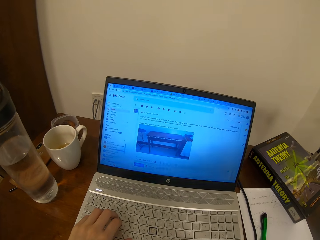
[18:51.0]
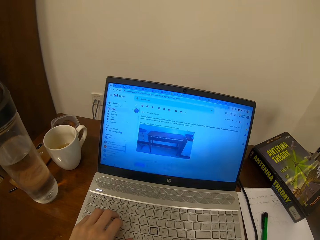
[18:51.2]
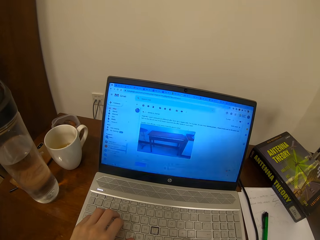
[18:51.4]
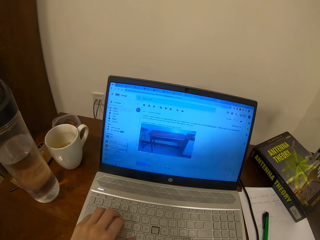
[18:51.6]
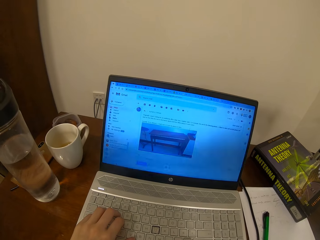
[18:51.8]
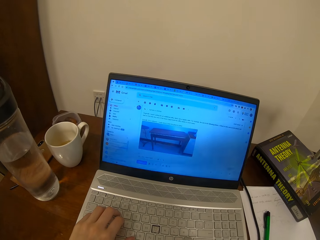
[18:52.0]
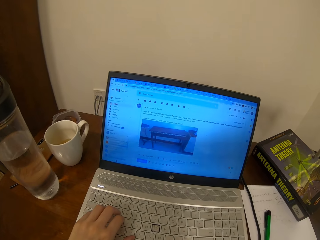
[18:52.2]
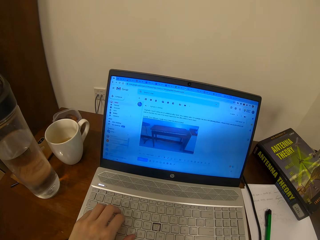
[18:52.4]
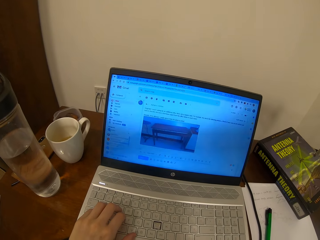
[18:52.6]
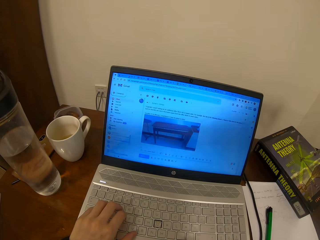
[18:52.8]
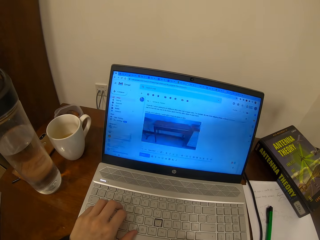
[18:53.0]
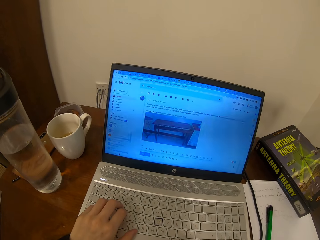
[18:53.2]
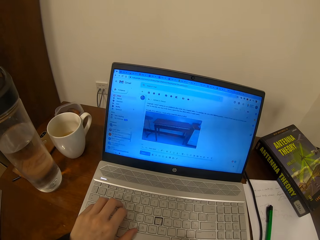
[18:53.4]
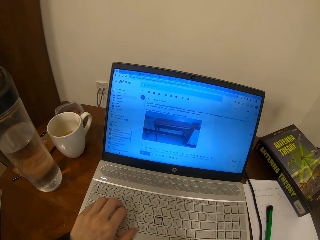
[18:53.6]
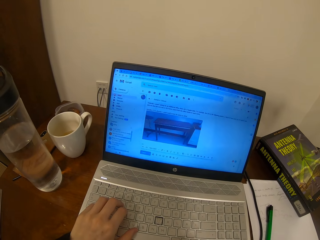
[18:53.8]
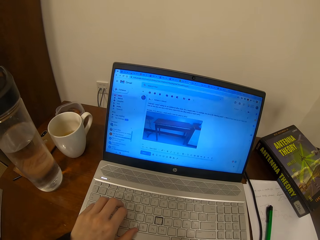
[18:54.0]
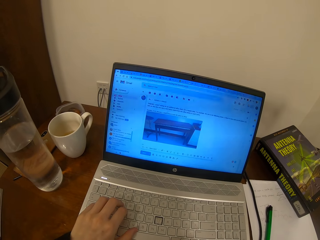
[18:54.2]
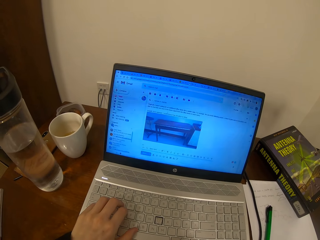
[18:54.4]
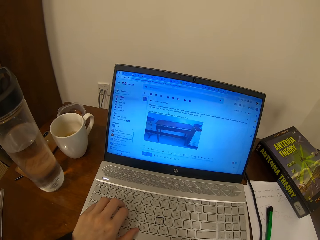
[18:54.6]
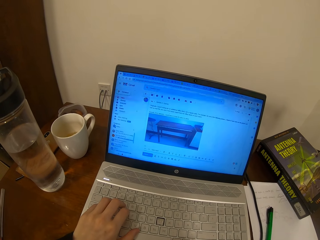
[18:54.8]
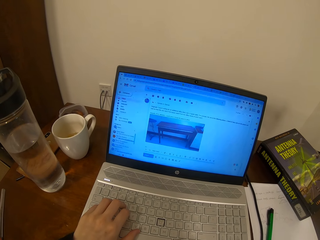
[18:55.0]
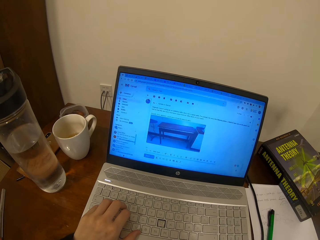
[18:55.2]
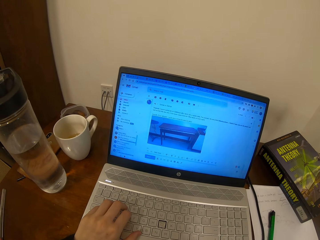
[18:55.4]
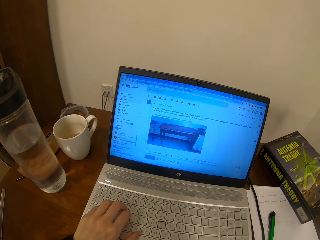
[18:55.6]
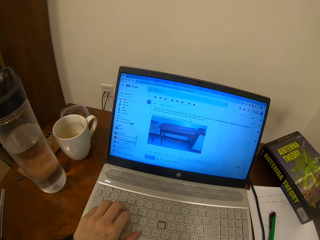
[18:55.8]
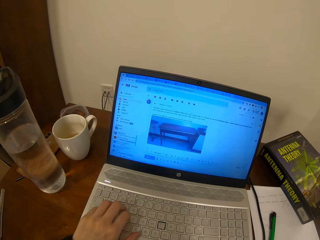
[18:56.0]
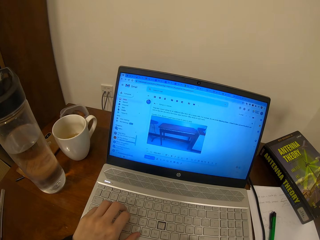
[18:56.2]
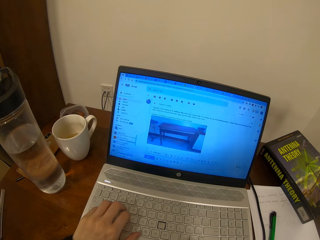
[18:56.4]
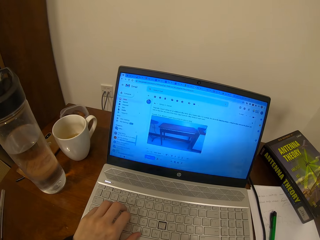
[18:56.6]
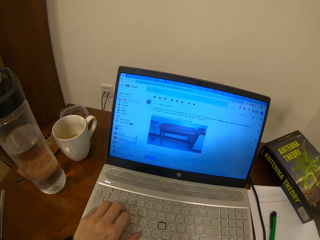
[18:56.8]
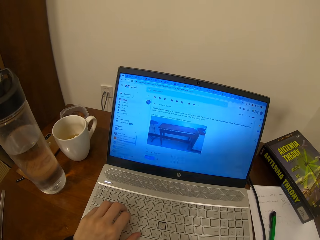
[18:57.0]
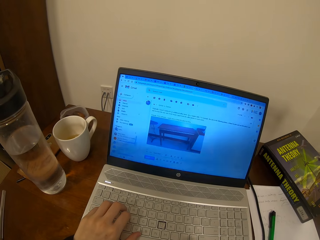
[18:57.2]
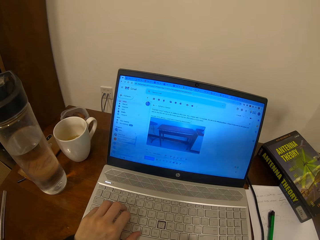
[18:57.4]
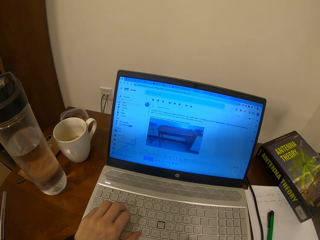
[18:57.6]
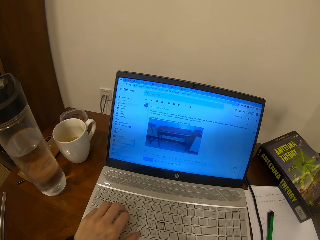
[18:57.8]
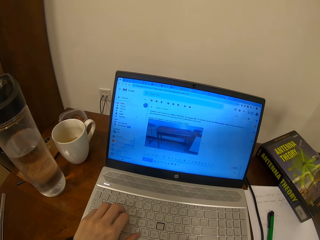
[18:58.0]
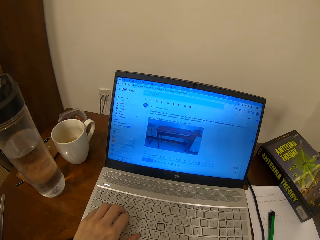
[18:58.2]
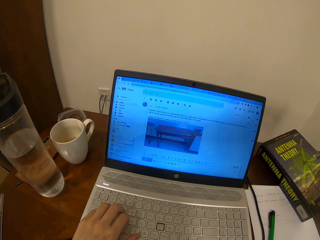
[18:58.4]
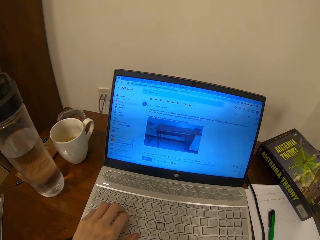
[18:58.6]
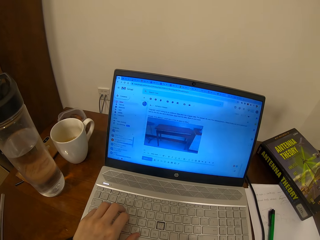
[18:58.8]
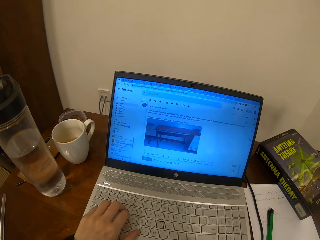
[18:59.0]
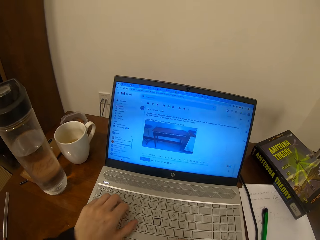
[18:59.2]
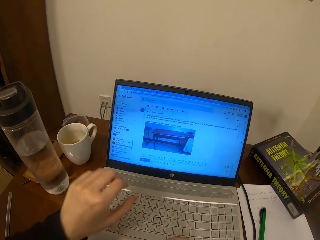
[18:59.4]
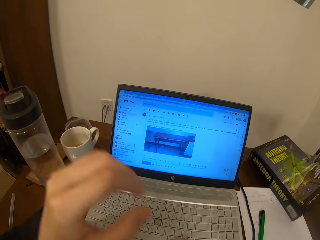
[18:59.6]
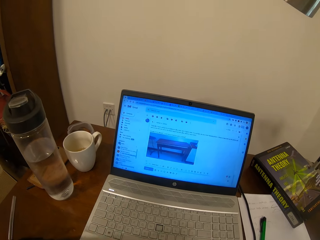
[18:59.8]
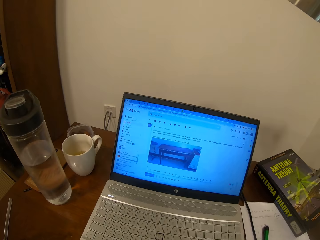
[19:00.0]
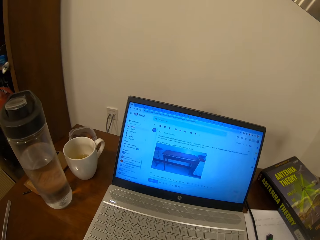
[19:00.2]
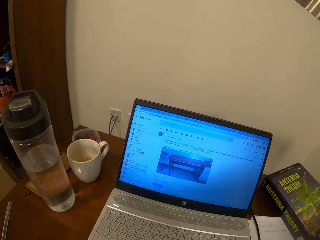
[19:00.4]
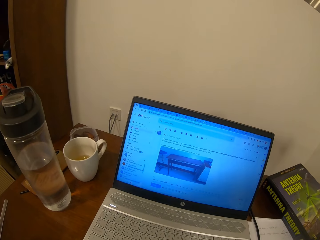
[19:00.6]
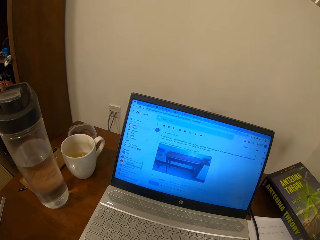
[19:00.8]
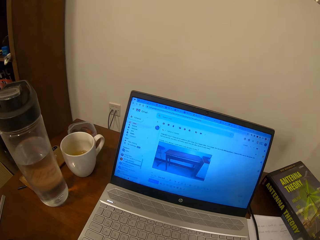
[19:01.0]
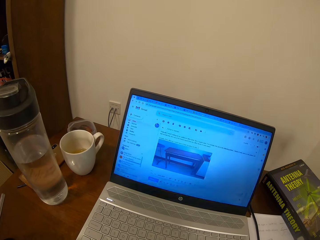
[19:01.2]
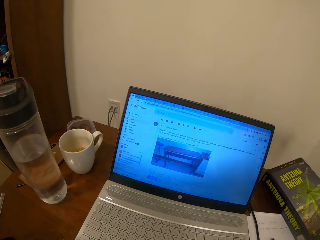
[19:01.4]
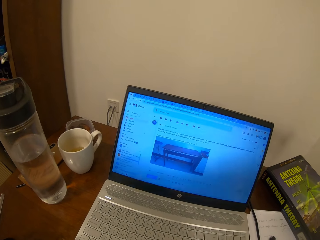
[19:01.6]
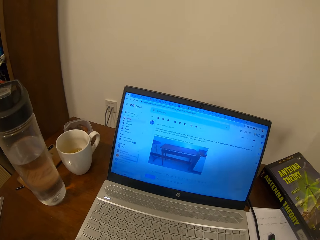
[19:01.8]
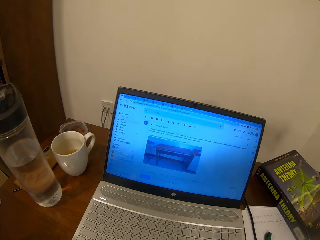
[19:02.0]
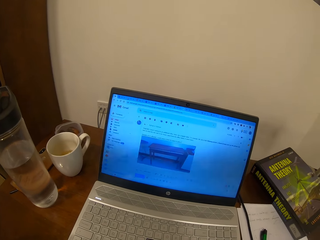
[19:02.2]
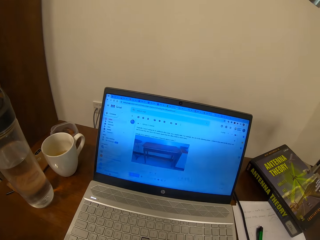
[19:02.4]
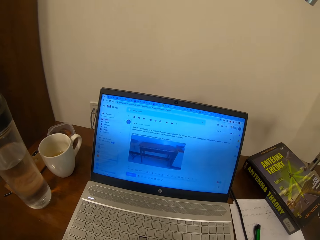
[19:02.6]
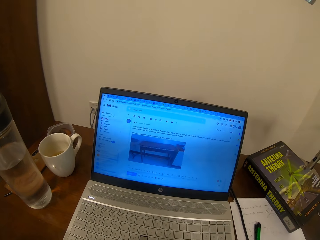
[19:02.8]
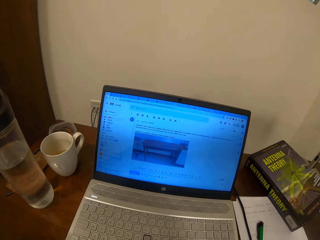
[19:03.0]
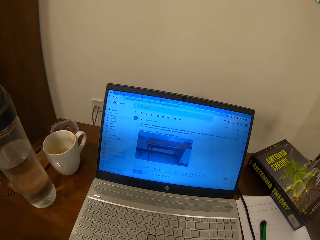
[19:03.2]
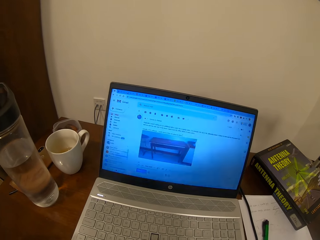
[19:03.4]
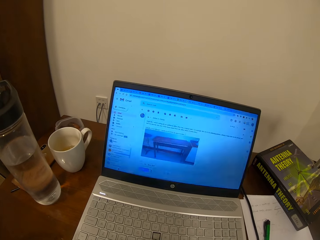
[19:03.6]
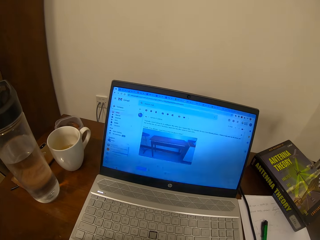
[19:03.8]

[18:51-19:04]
The camera wearer lifts the left hand.

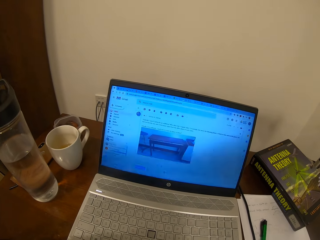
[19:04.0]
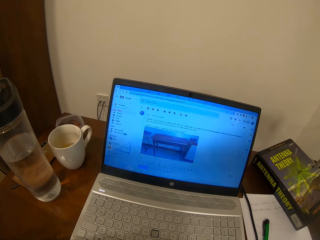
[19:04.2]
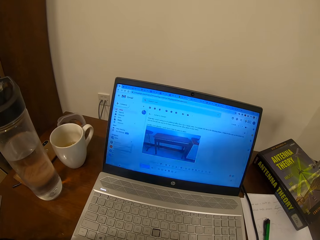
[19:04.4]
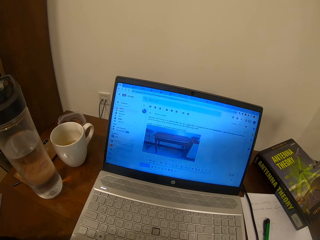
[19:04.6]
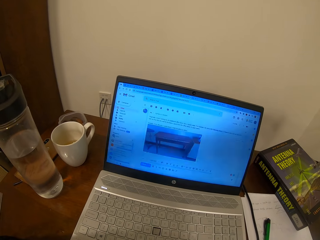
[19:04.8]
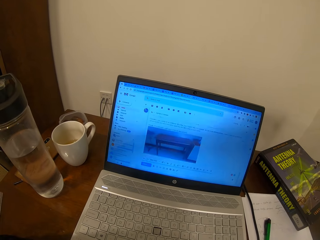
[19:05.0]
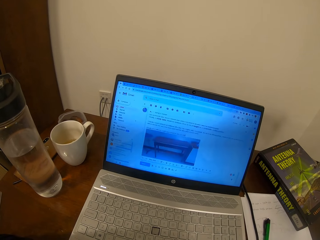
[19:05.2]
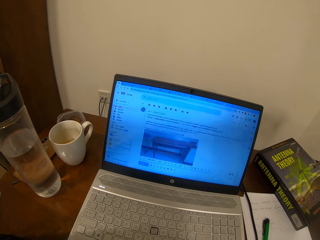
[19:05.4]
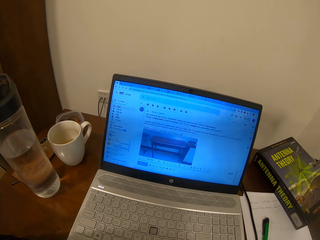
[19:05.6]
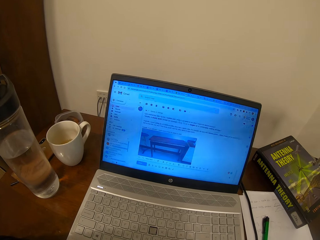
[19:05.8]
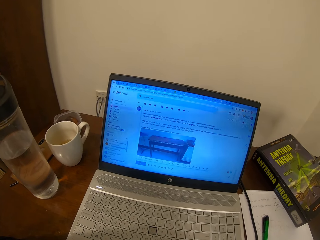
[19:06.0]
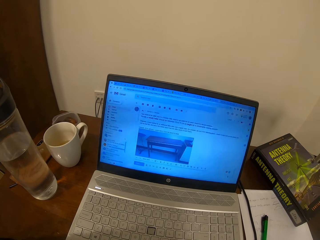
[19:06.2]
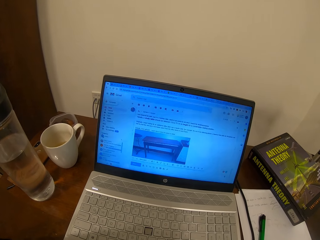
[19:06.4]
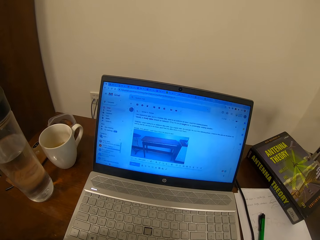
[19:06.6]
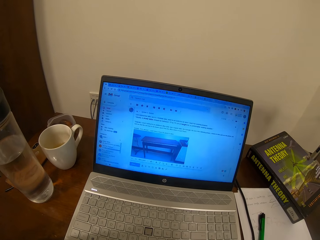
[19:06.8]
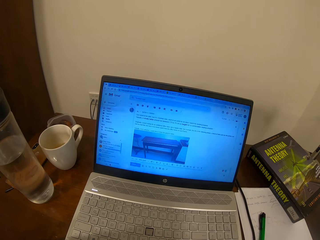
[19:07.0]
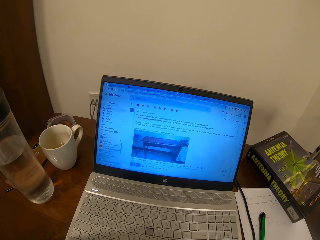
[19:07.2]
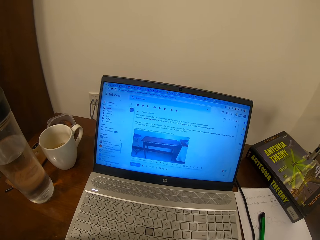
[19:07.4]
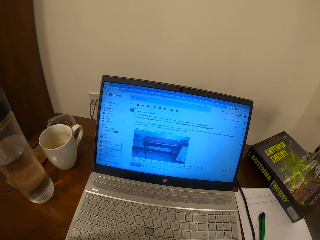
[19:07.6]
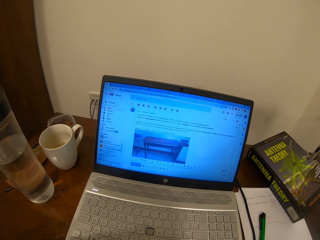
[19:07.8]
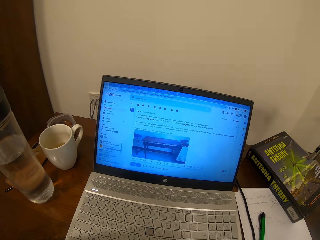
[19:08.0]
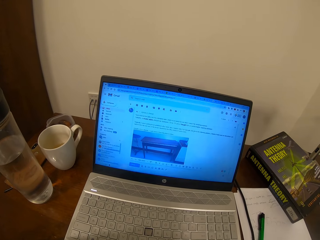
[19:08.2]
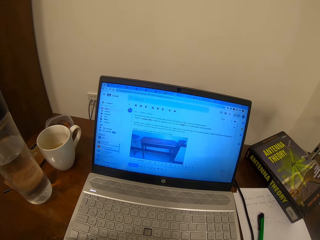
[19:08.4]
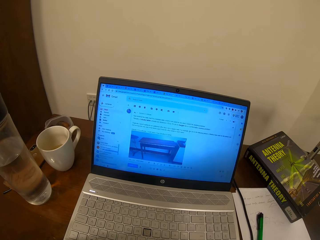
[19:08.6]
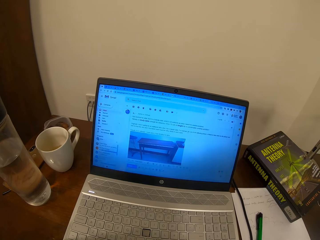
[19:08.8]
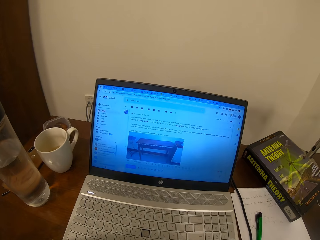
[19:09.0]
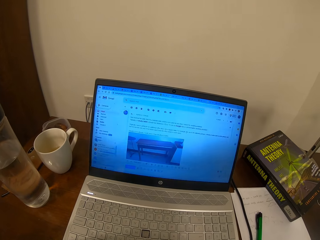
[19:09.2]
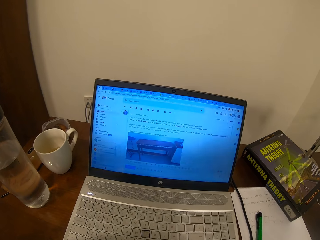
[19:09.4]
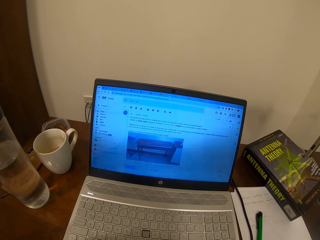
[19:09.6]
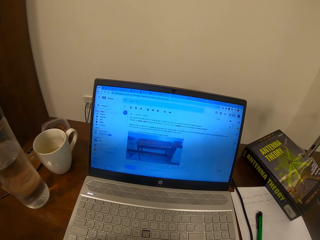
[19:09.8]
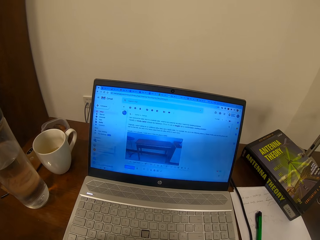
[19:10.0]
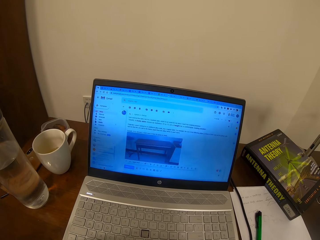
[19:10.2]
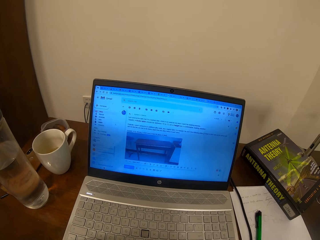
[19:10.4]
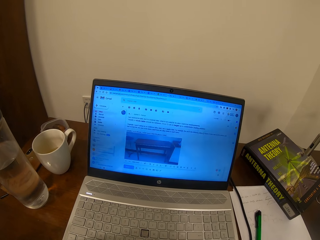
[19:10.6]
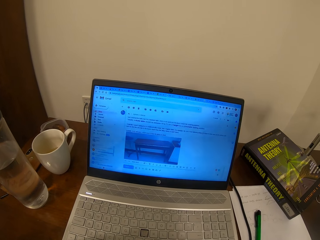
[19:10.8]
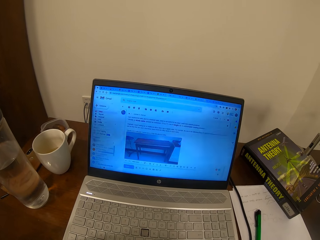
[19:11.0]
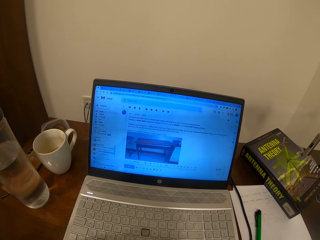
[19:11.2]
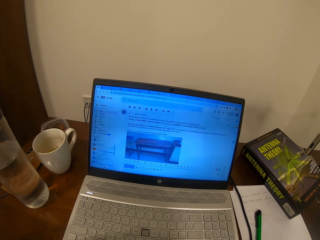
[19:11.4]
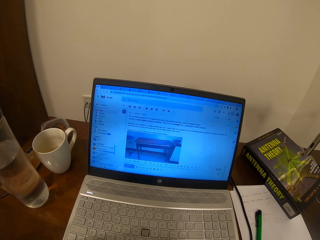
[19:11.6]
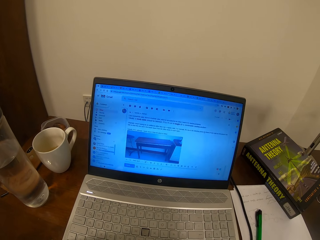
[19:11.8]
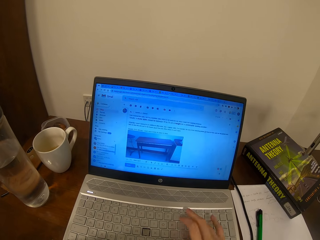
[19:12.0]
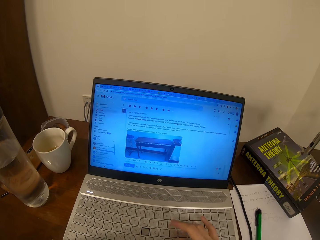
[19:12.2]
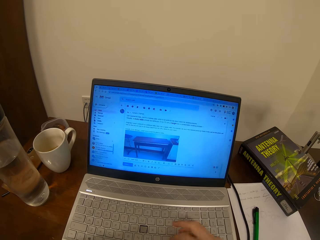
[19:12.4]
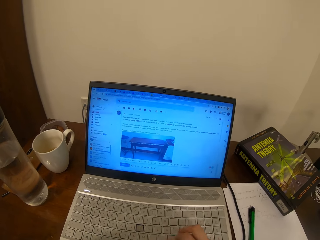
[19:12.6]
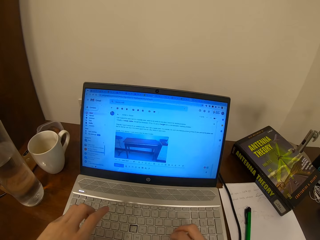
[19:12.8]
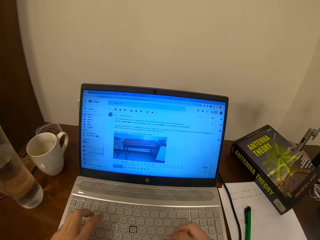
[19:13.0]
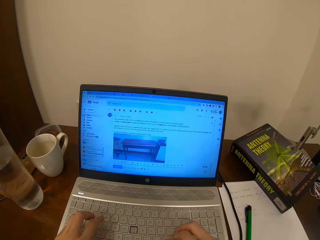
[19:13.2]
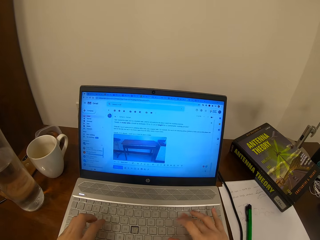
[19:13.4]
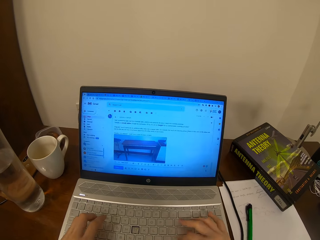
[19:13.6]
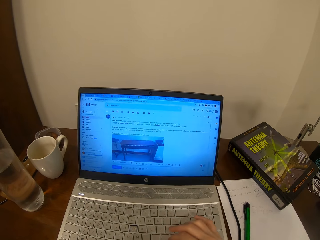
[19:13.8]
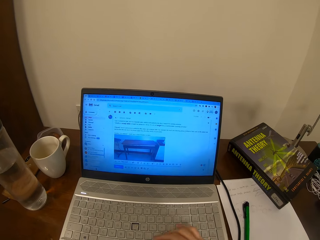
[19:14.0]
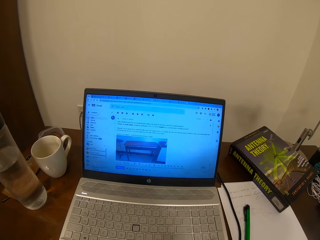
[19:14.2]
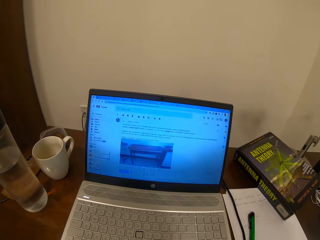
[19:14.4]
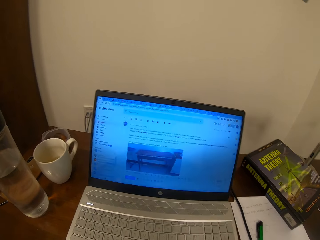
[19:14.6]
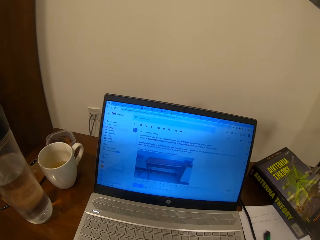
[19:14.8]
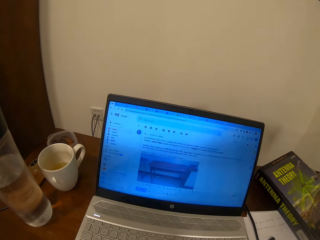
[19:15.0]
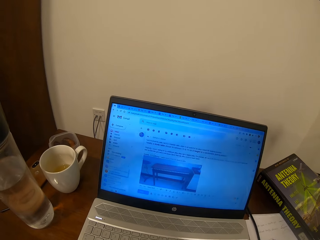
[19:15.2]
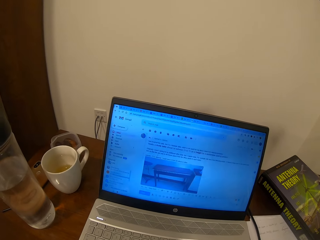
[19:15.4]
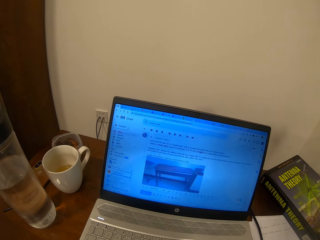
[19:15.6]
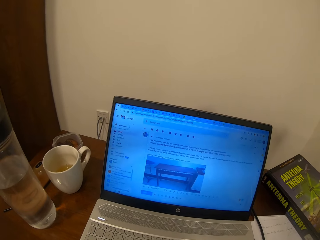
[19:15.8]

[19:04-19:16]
The camera wearer types on the laptop keyboard with both hands.
